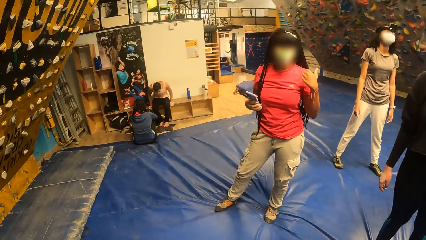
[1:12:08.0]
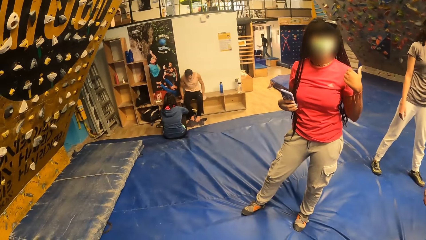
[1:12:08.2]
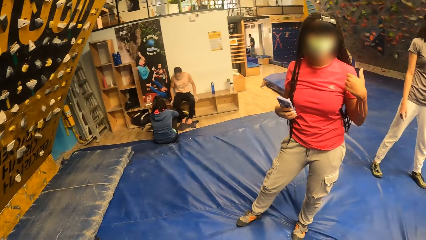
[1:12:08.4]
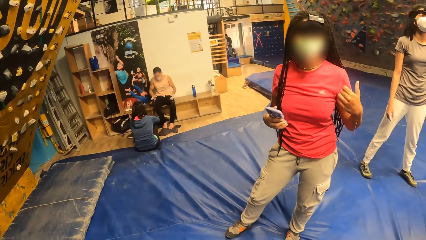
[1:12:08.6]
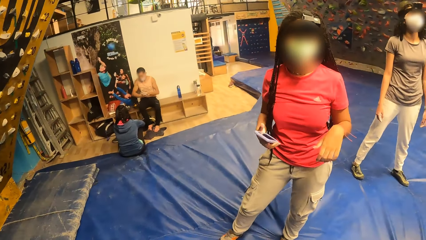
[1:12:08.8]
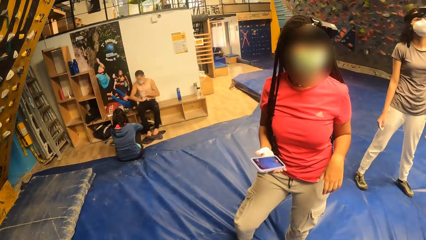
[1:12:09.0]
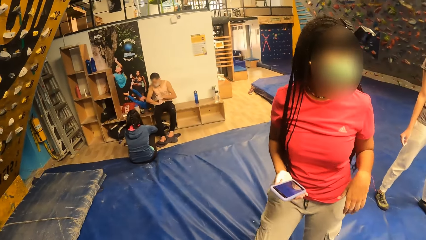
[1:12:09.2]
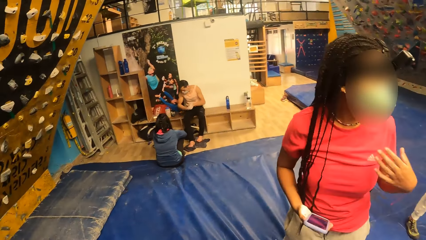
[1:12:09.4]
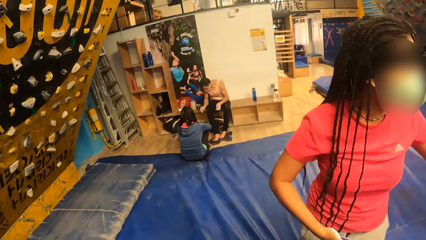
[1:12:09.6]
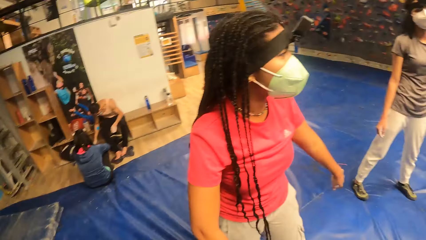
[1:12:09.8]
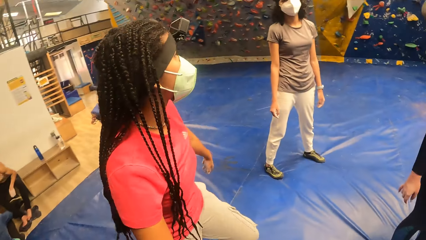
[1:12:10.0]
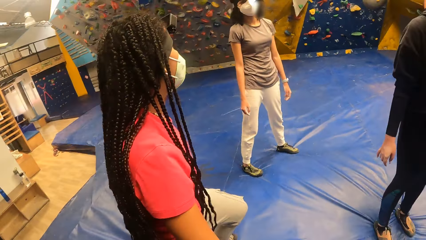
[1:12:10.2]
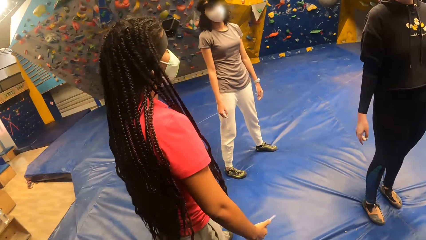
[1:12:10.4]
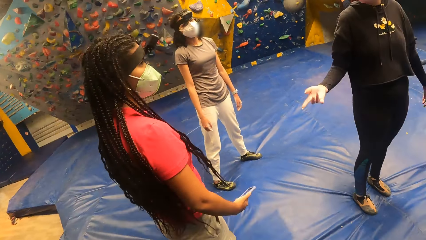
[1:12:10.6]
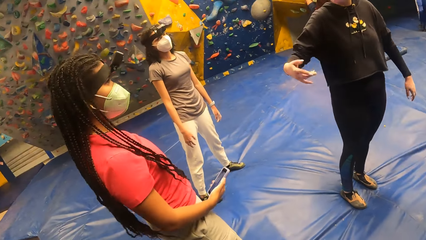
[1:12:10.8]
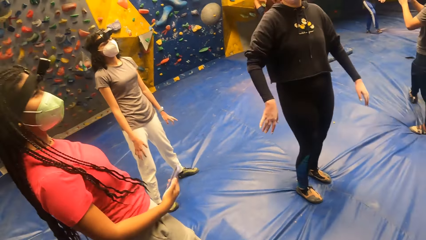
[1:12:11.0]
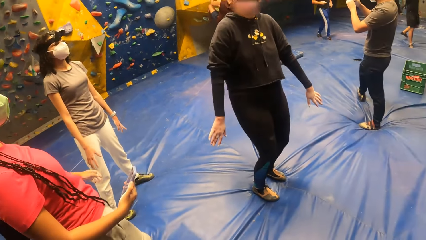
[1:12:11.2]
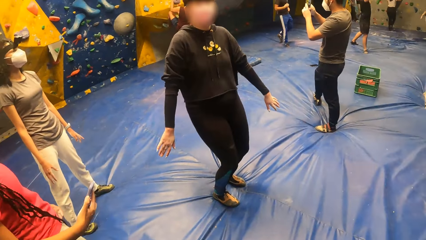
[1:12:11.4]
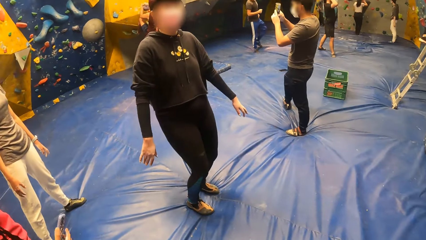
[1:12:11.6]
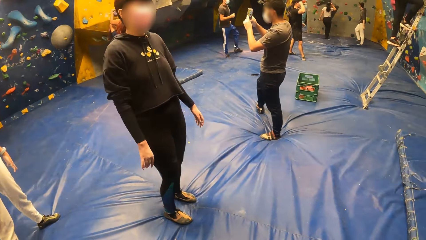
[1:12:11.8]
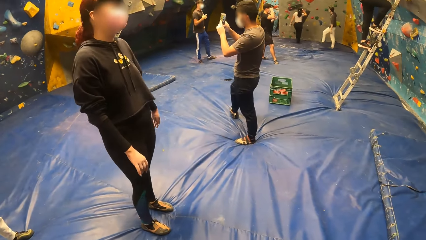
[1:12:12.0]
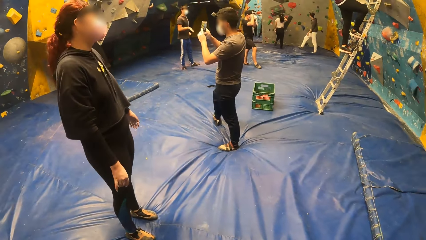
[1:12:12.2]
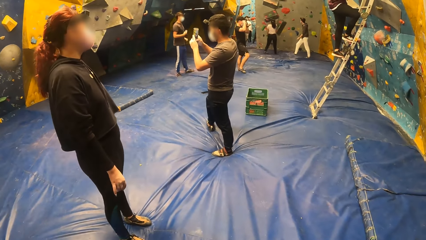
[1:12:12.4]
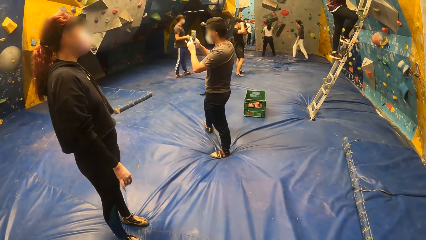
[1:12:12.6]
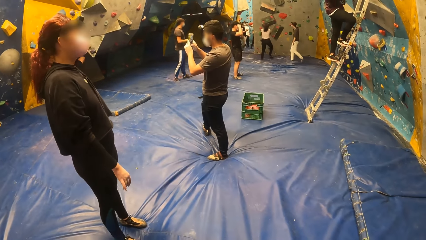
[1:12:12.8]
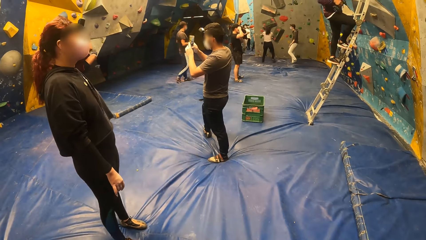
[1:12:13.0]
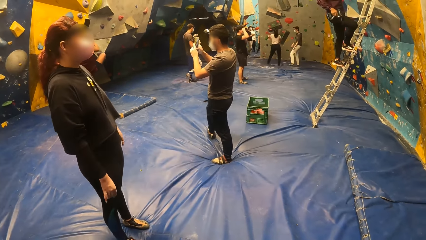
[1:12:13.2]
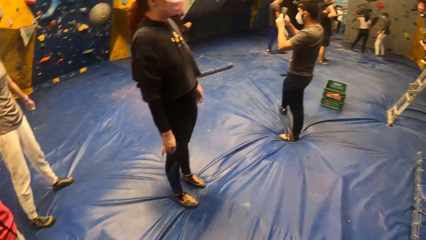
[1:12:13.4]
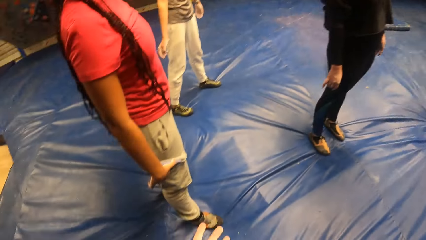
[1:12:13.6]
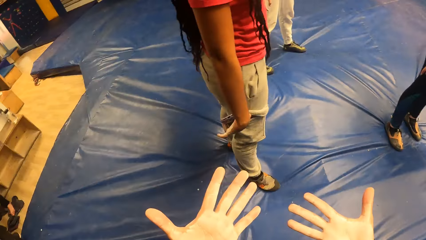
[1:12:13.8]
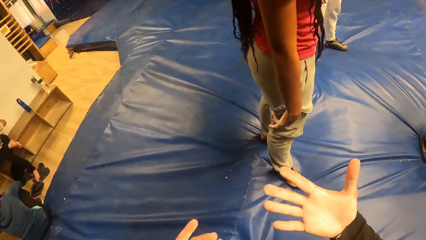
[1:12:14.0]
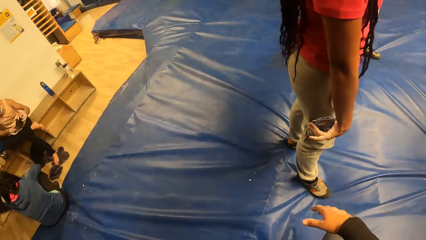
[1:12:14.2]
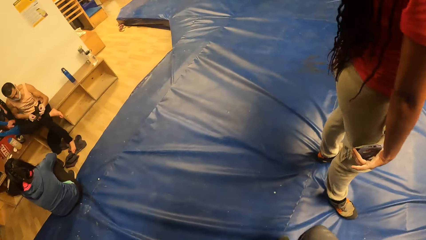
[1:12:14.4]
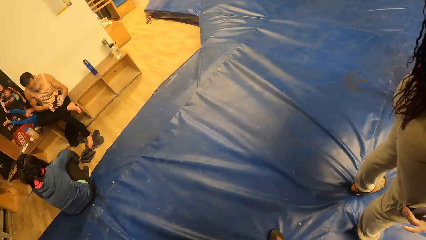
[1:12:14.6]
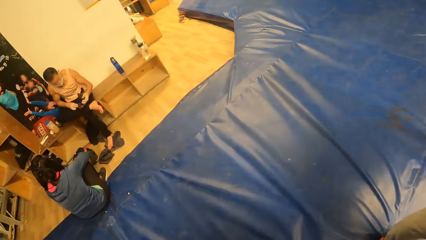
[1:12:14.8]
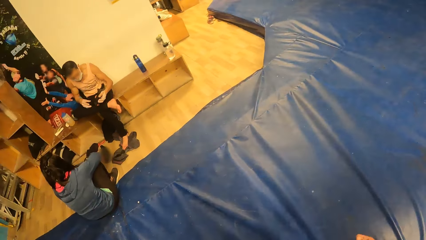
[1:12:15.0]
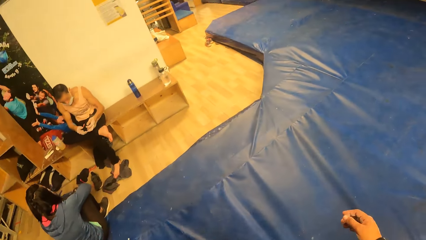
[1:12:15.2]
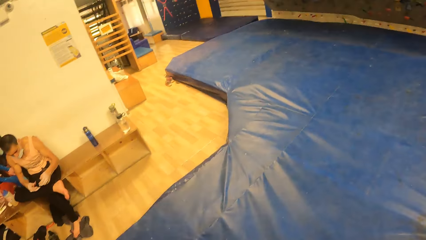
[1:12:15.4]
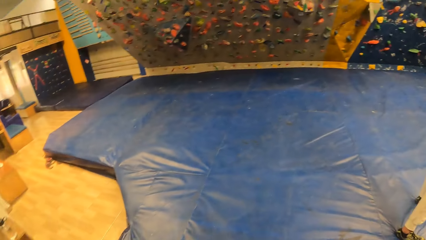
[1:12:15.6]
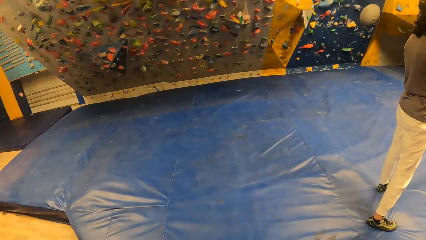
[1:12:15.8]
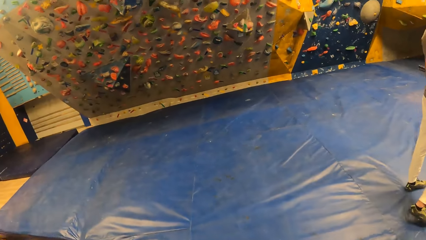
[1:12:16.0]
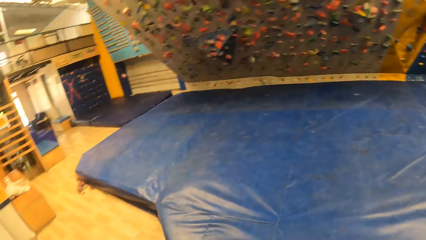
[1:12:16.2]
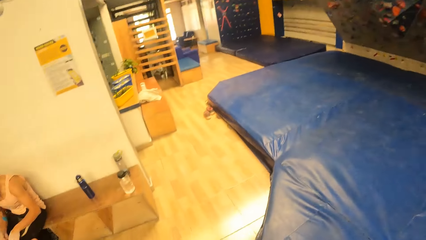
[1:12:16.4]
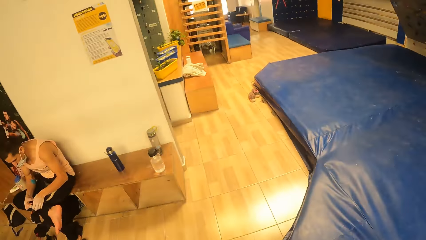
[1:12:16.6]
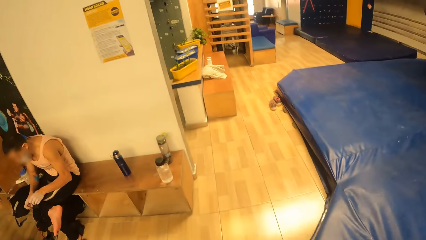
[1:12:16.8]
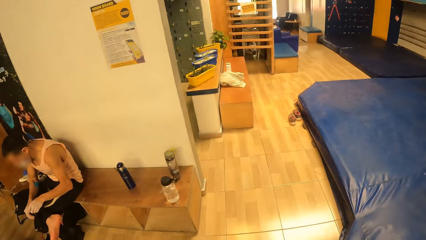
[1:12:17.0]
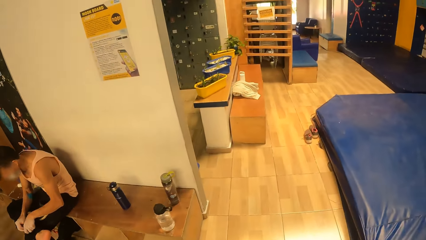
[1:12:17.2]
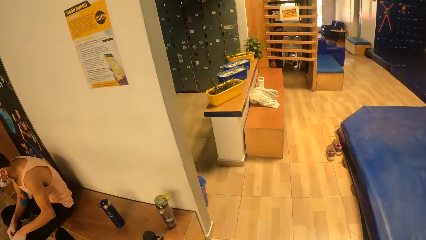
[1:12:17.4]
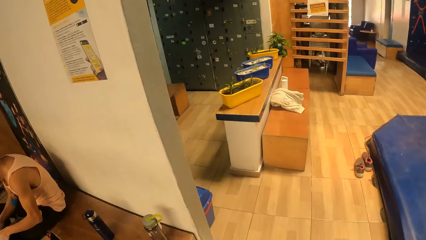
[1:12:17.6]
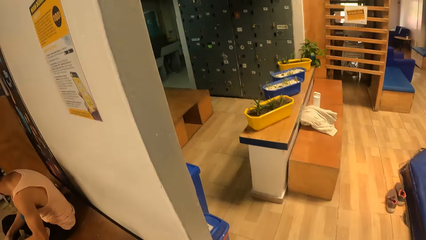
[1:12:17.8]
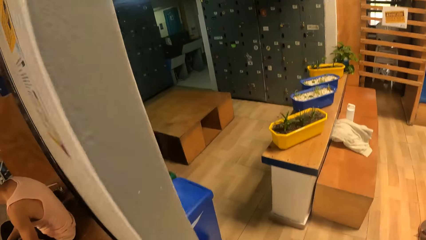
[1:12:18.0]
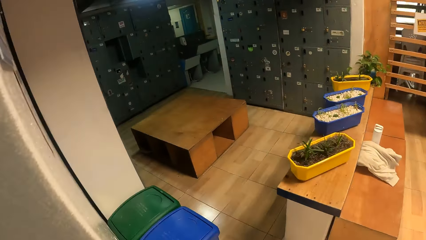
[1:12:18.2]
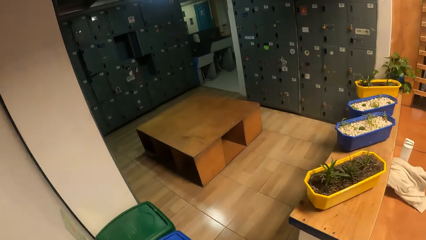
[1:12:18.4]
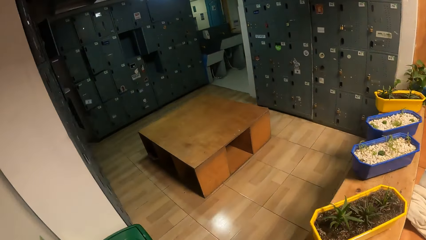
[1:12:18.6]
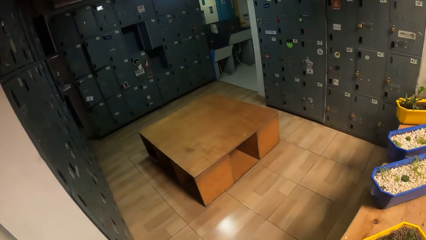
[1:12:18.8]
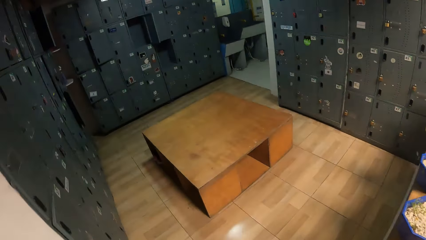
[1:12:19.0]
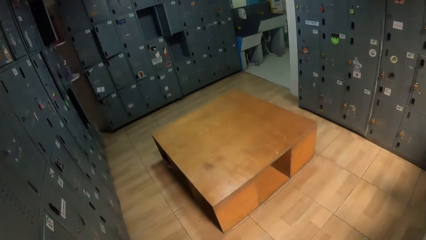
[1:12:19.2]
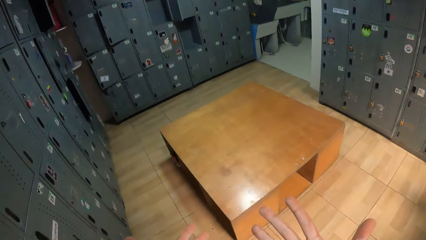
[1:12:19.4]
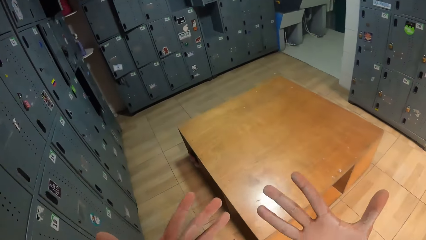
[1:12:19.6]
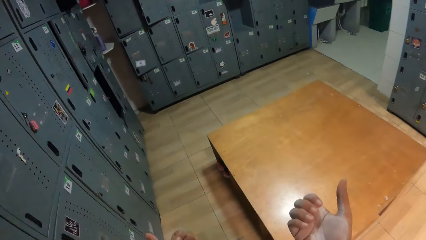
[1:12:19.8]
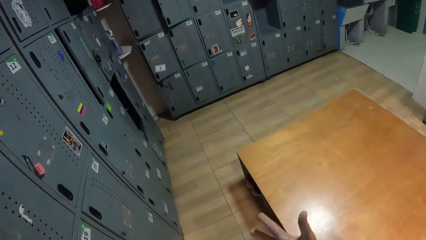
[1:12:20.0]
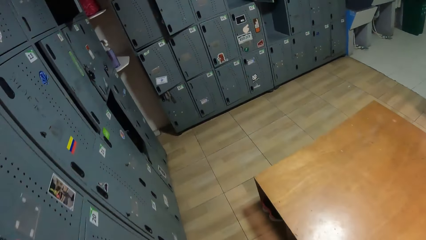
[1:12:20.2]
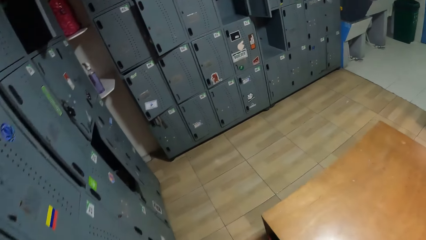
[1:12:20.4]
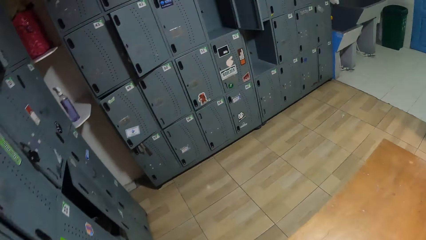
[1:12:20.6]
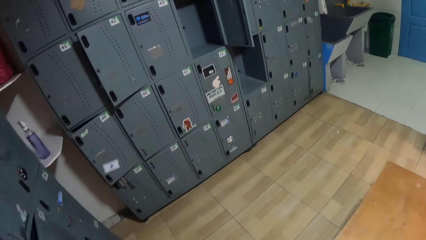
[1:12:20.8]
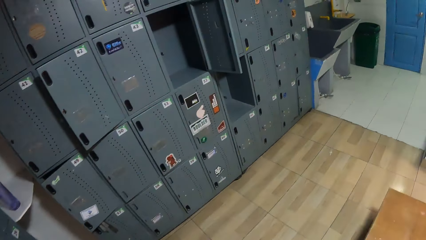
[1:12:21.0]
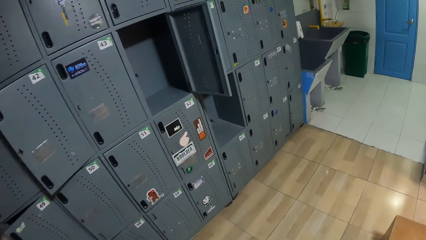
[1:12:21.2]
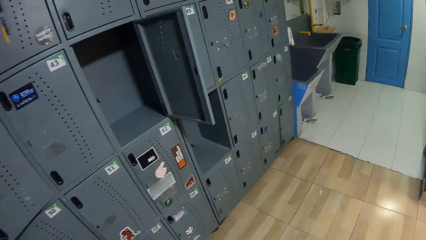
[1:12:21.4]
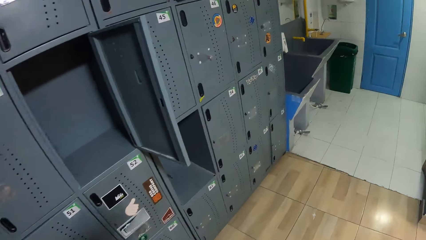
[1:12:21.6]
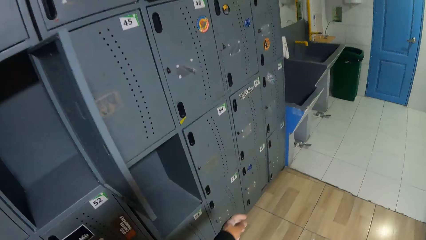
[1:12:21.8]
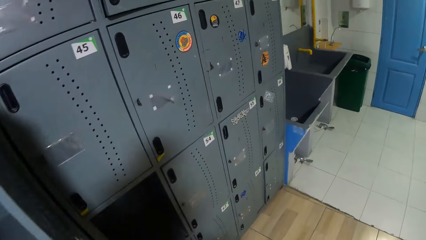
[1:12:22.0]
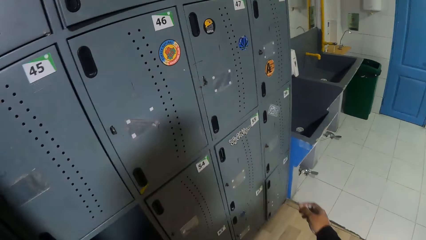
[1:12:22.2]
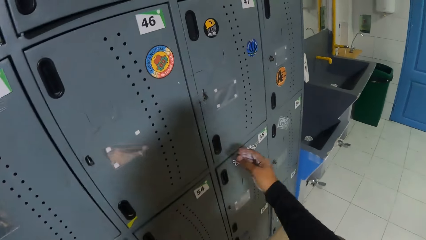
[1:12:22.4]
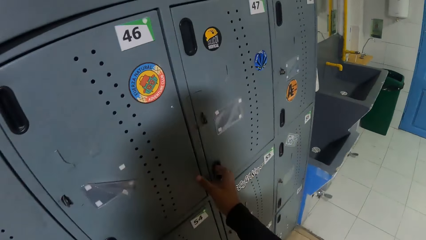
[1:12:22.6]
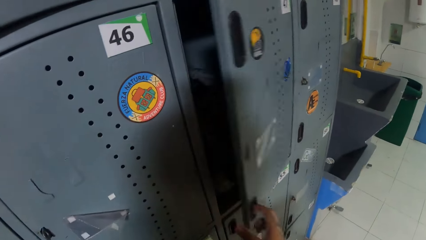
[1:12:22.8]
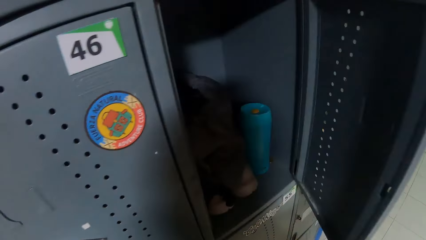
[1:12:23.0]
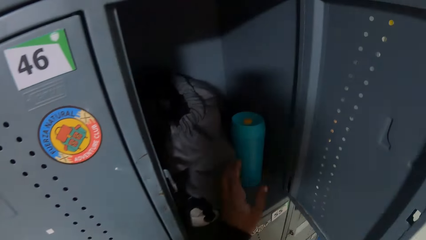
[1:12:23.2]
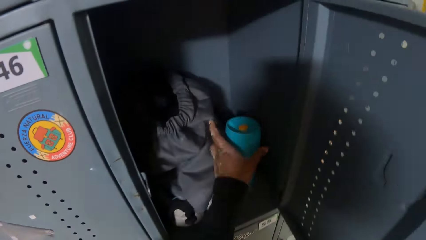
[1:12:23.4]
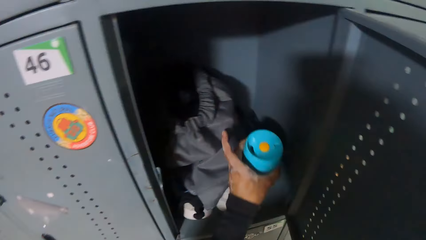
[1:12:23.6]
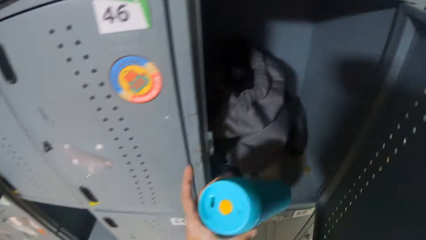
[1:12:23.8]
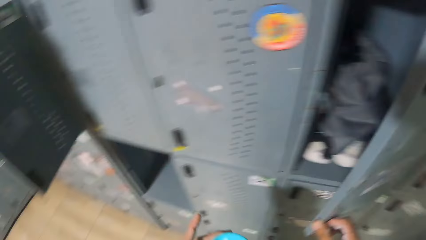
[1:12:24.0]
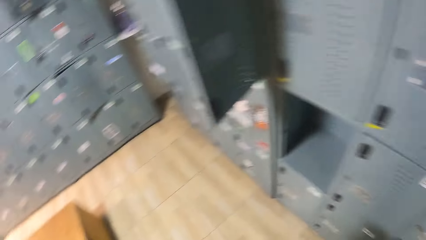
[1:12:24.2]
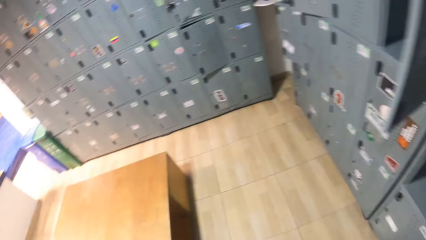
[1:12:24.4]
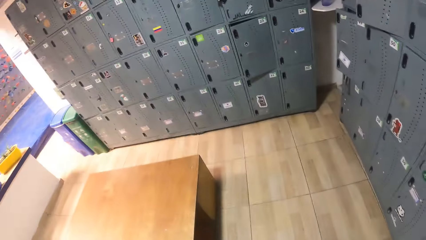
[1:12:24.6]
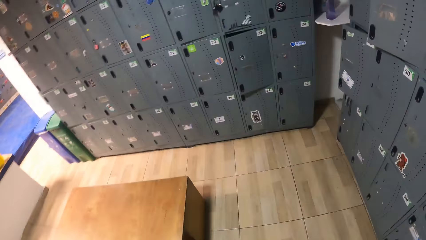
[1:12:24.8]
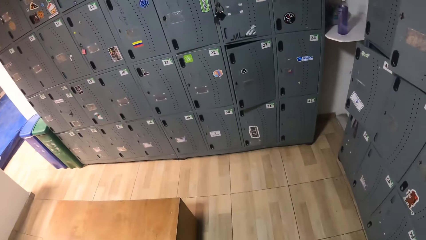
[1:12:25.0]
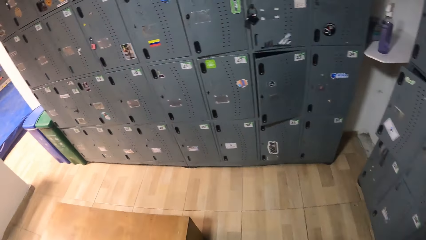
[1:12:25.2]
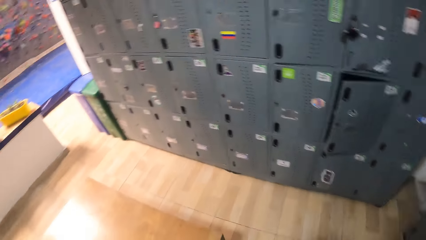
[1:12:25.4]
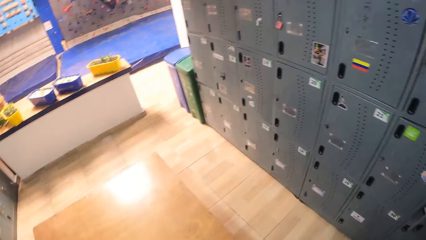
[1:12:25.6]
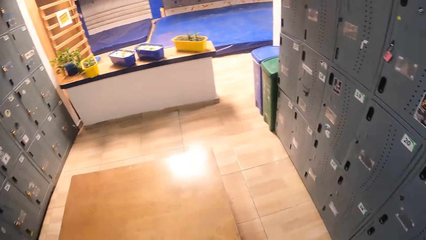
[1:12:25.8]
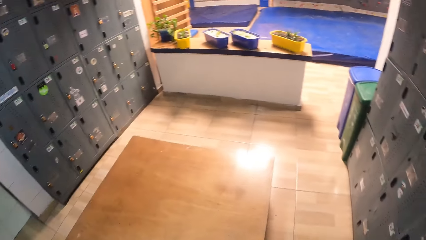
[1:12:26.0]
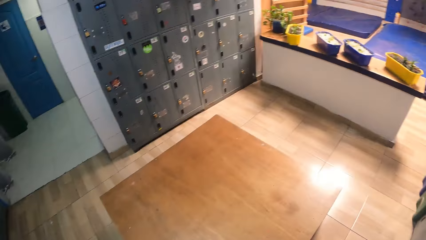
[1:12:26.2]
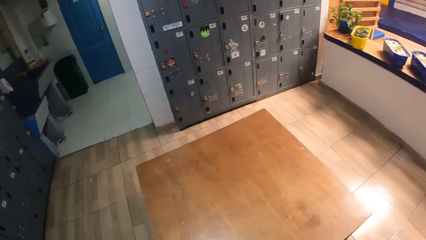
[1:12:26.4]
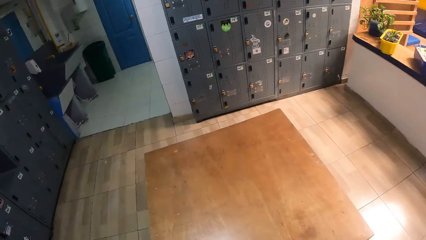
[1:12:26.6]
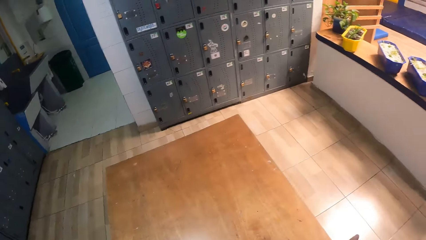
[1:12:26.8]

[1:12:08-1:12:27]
A person converses with the camera wearer and a woman. The camera wearer turns right. The woman converses with the camera wearer and the person. The camera wearer turns back and walks forward. She walks across the rock climbing centre to a locker. She looks at the fingers. She walks in the room. She opens the locker with her right hand. She removes a blue bottle from the locker with her left hand. She closes the locker with her right hand. She walks in the room.
